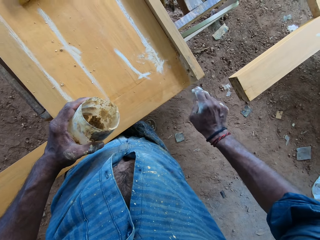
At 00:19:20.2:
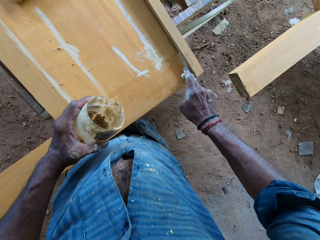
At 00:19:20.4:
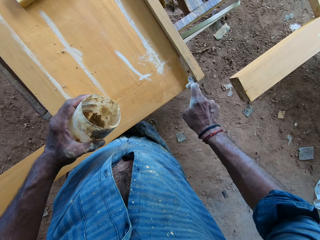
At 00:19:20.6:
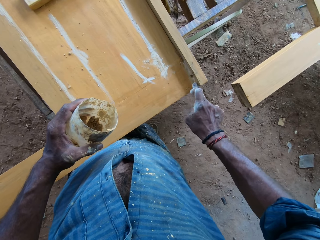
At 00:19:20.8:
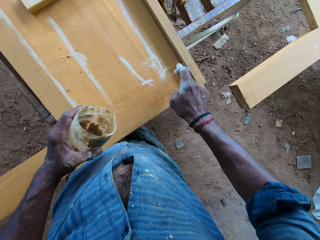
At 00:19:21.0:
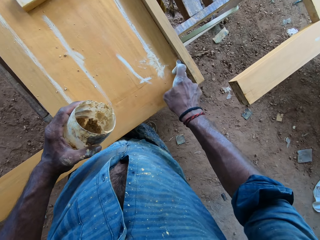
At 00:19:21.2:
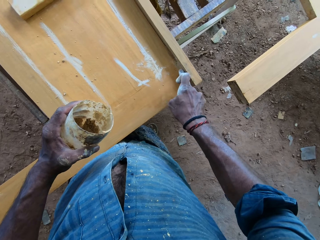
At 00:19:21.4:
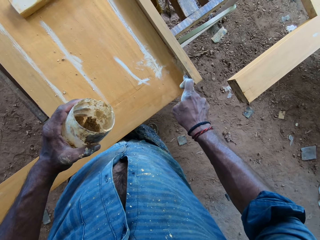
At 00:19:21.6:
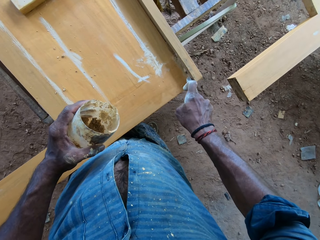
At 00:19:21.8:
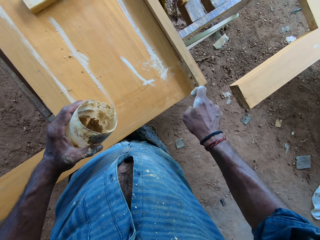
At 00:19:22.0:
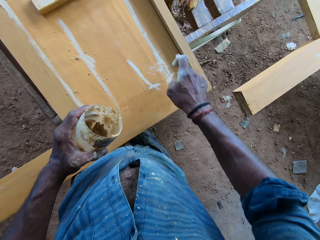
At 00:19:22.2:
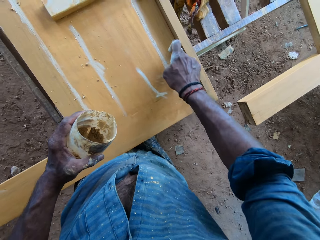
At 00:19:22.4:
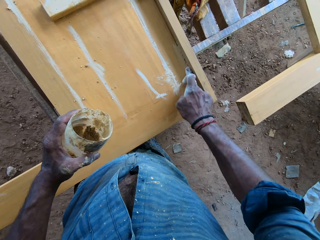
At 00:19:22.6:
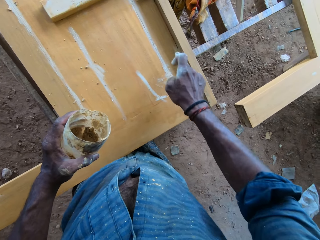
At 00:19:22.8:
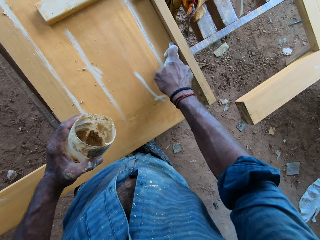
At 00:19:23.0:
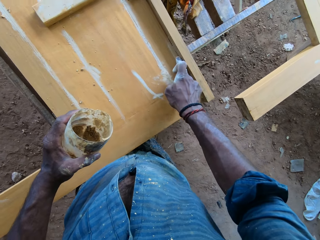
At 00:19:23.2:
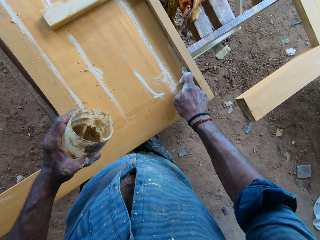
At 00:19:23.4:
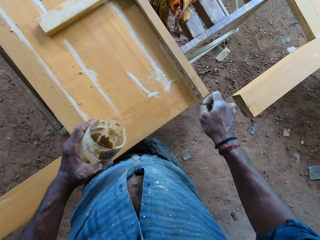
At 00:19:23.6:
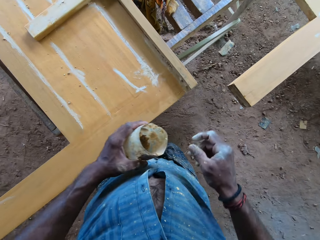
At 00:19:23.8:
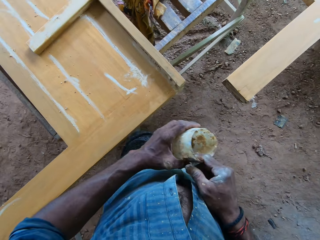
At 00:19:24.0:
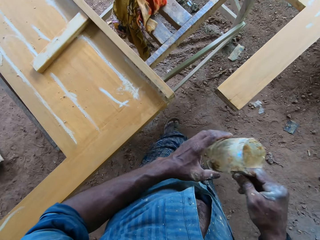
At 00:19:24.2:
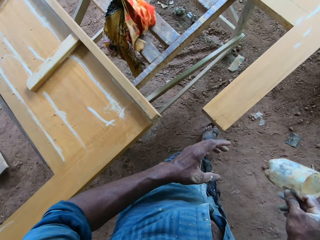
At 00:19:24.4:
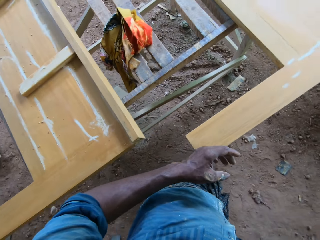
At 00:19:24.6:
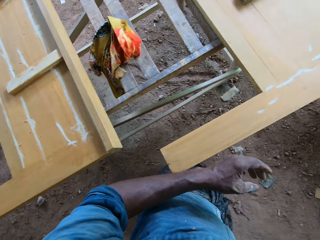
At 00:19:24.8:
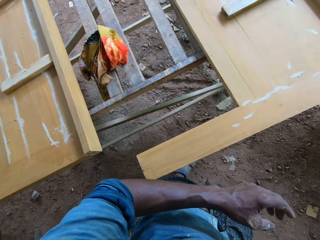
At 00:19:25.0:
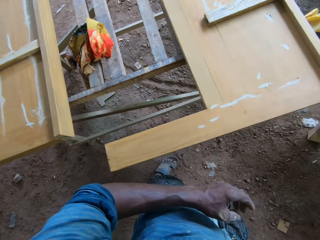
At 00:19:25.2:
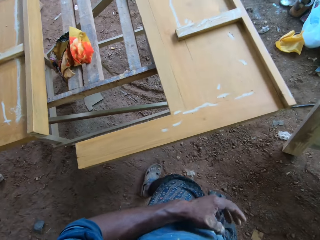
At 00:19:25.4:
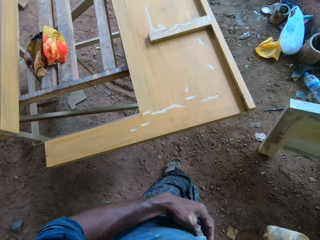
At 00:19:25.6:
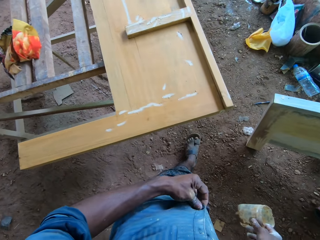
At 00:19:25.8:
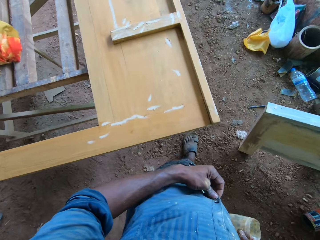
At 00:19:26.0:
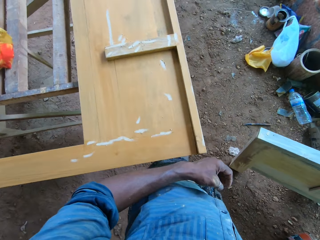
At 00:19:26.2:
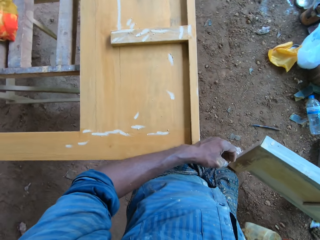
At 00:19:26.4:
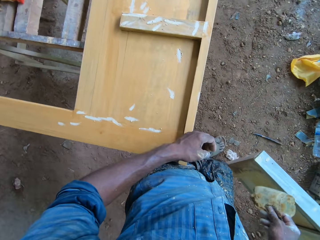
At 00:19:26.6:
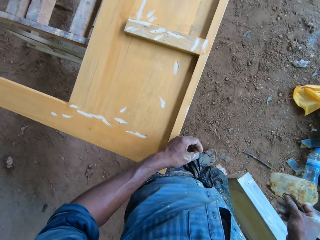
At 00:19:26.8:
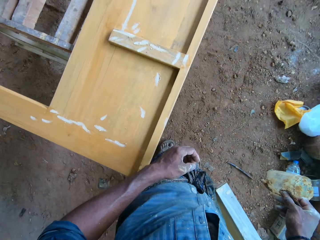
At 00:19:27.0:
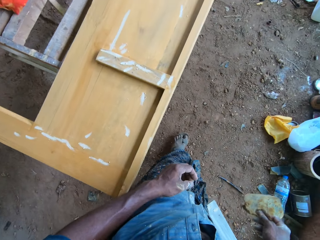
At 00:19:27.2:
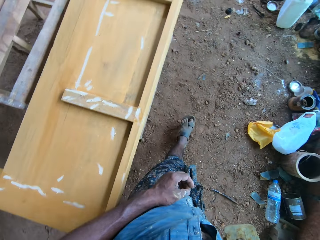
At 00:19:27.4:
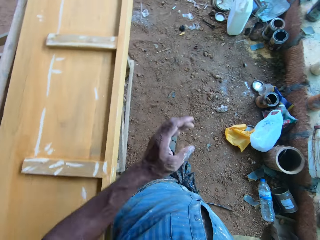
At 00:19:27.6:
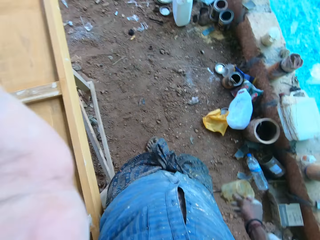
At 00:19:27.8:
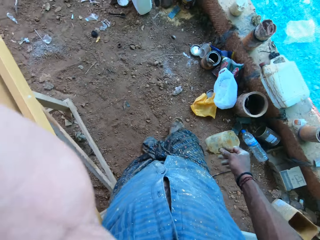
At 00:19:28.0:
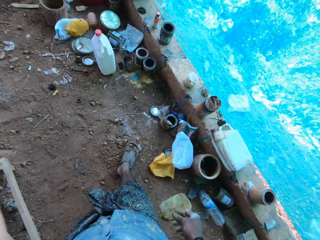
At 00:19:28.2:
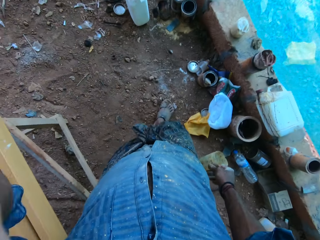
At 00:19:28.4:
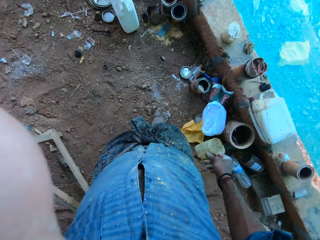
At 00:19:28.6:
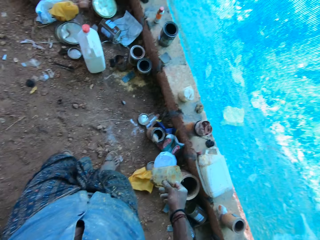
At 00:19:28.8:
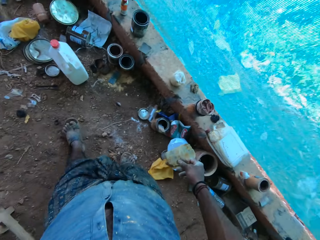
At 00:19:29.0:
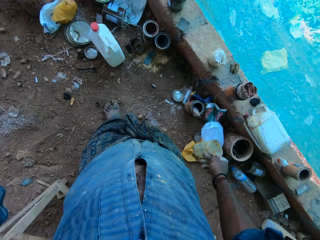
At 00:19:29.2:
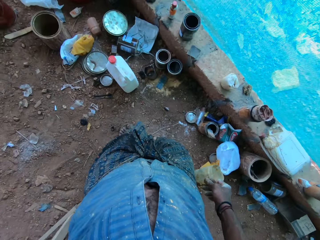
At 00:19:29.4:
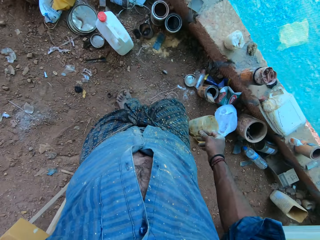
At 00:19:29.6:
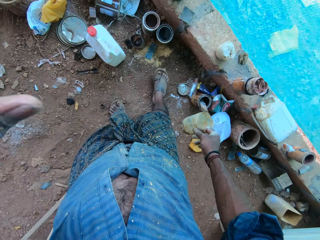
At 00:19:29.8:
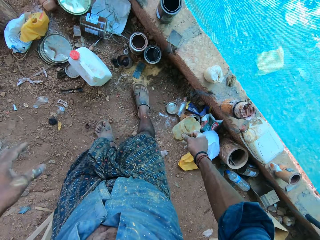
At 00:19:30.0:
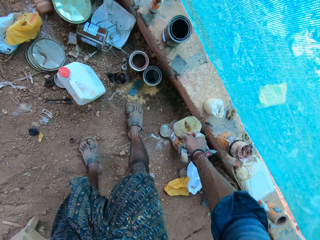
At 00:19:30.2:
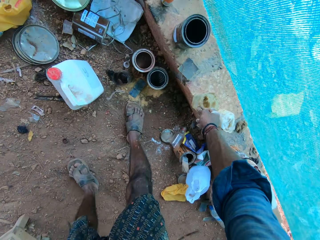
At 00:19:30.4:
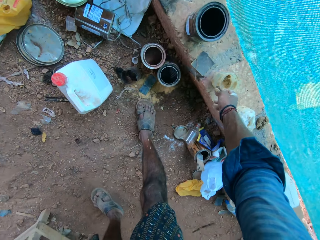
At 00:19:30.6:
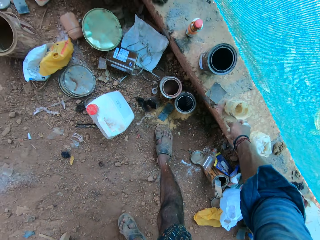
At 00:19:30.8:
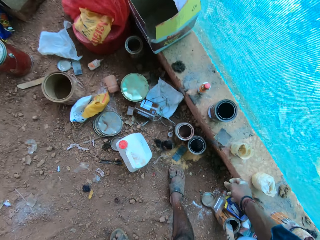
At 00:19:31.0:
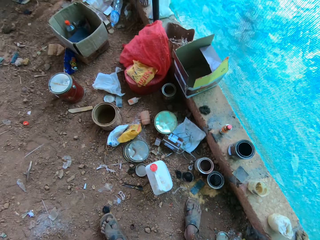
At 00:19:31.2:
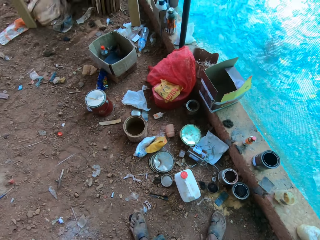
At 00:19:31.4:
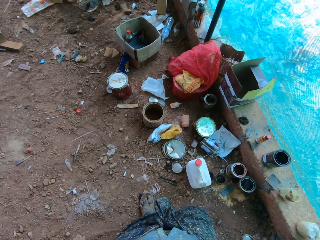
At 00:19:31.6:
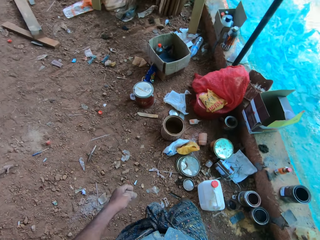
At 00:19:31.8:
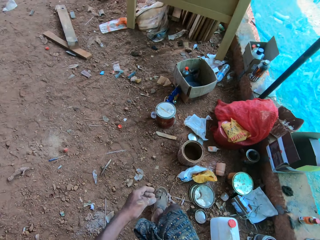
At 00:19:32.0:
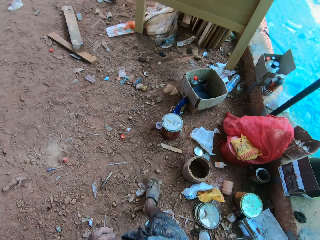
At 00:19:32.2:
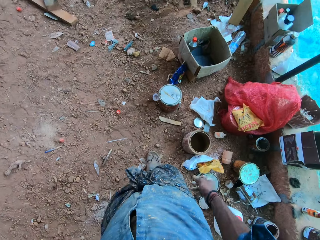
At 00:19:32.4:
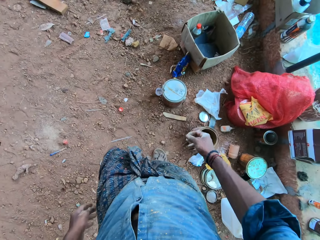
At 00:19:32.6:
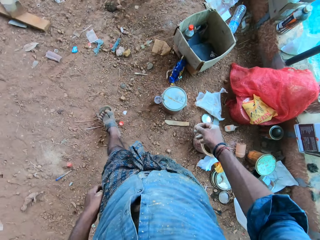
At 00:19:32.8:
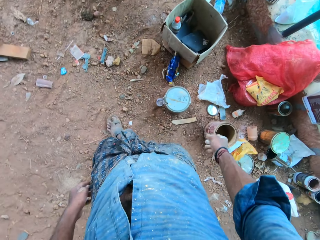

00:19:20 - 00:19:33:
The camera wearer takes the plastic container from his left hand with his right hand. He adjusts a camera on his head with his left hand. He puts the plastic container on a curb with his right hand.

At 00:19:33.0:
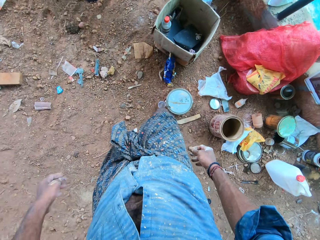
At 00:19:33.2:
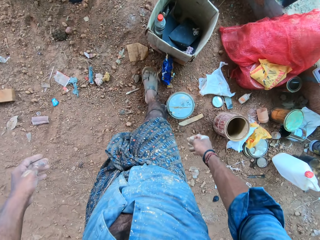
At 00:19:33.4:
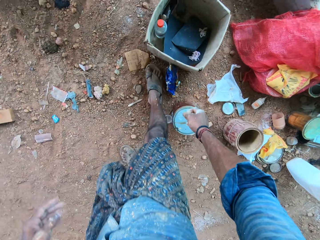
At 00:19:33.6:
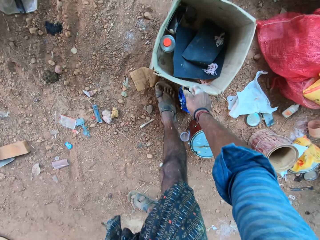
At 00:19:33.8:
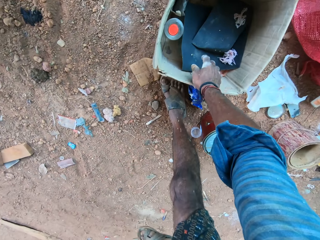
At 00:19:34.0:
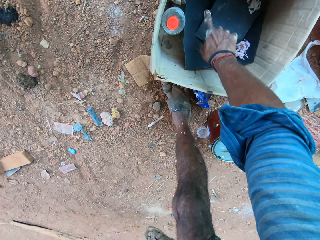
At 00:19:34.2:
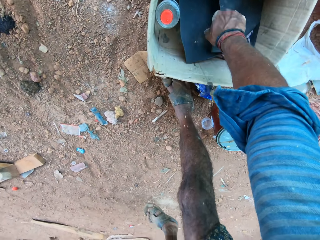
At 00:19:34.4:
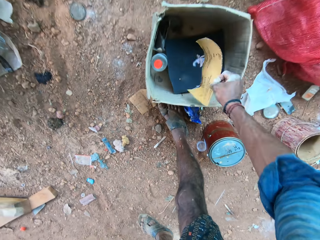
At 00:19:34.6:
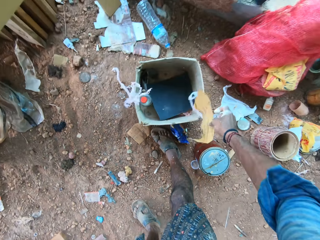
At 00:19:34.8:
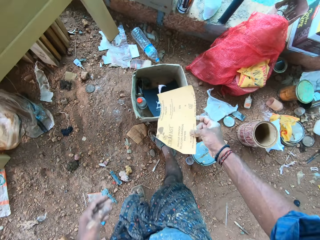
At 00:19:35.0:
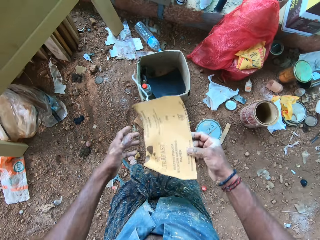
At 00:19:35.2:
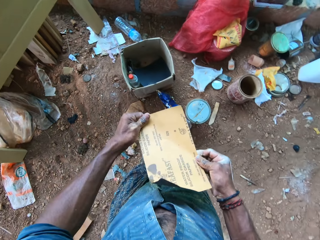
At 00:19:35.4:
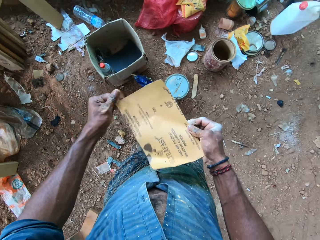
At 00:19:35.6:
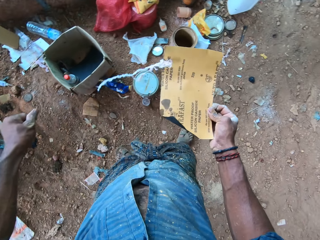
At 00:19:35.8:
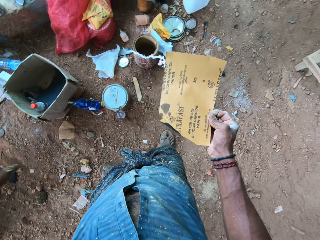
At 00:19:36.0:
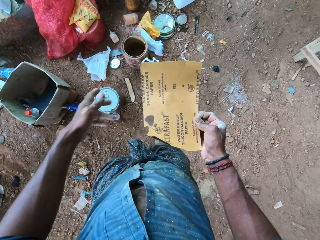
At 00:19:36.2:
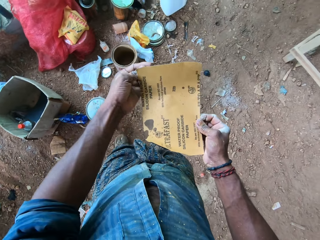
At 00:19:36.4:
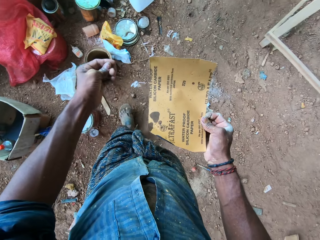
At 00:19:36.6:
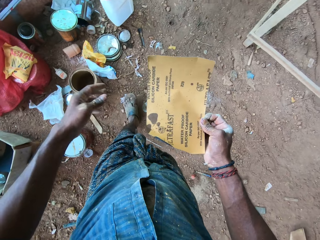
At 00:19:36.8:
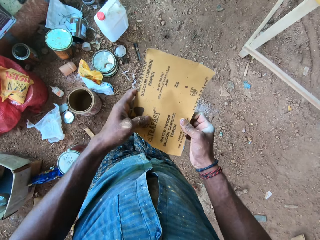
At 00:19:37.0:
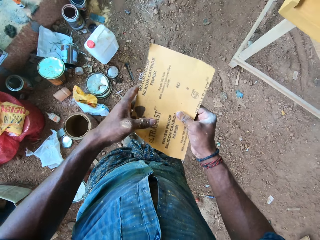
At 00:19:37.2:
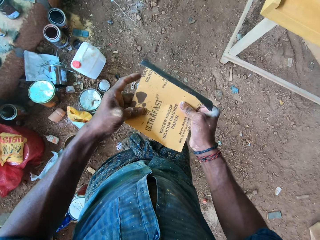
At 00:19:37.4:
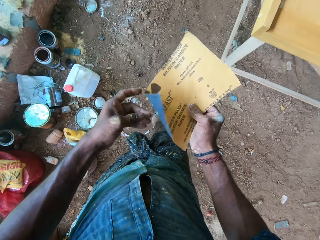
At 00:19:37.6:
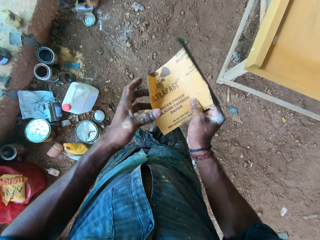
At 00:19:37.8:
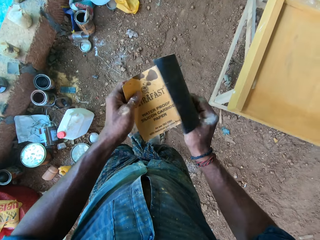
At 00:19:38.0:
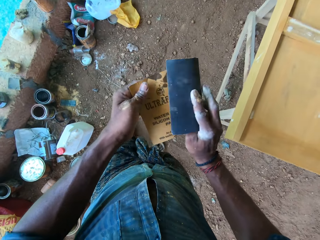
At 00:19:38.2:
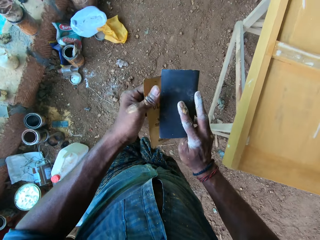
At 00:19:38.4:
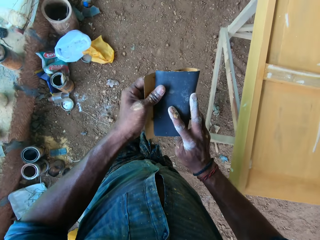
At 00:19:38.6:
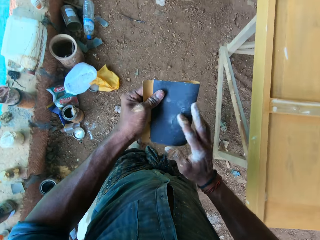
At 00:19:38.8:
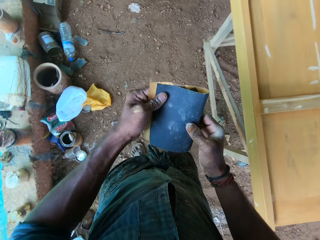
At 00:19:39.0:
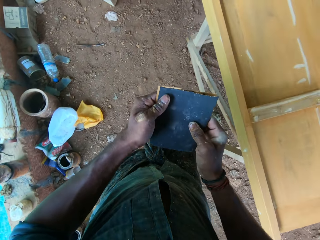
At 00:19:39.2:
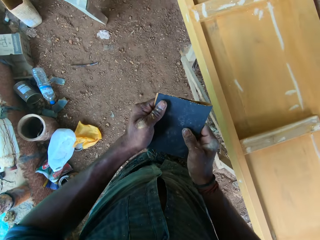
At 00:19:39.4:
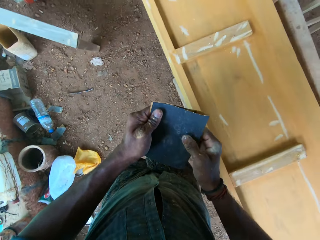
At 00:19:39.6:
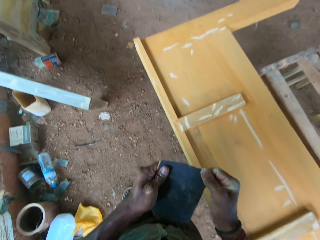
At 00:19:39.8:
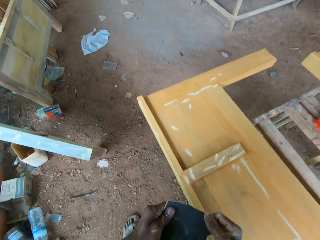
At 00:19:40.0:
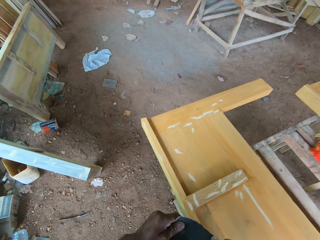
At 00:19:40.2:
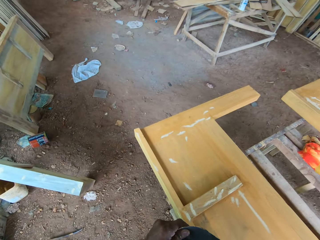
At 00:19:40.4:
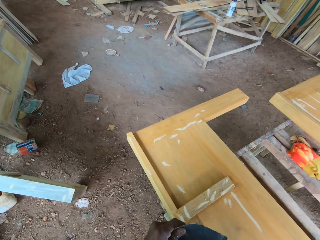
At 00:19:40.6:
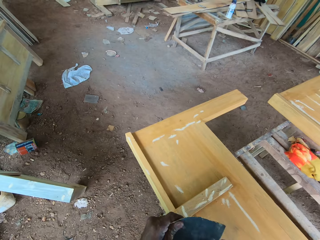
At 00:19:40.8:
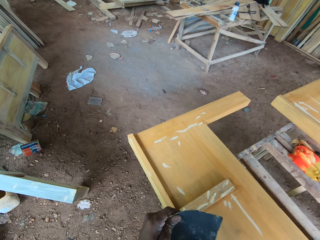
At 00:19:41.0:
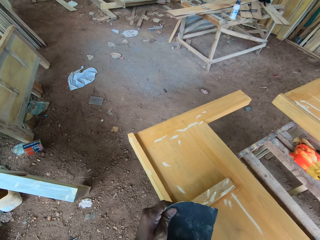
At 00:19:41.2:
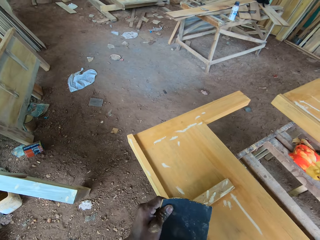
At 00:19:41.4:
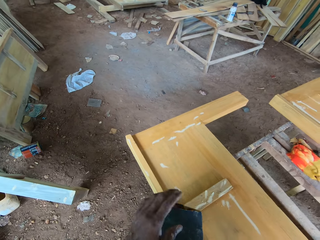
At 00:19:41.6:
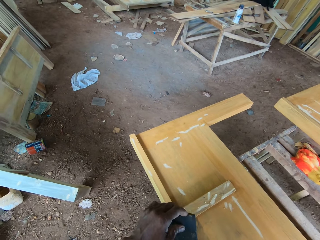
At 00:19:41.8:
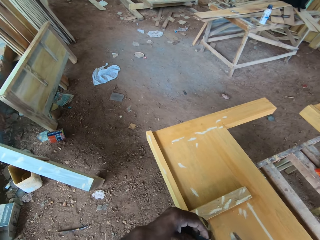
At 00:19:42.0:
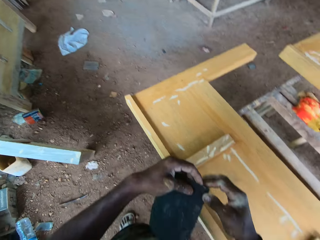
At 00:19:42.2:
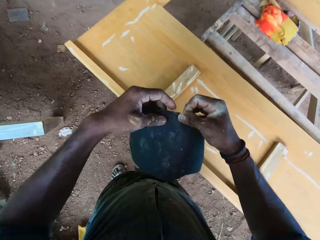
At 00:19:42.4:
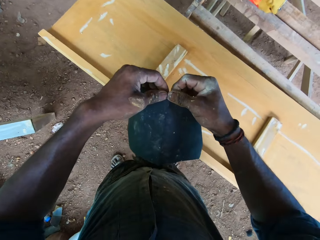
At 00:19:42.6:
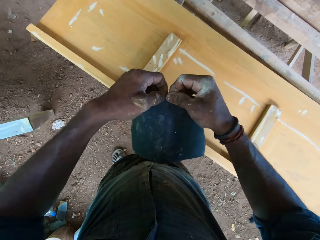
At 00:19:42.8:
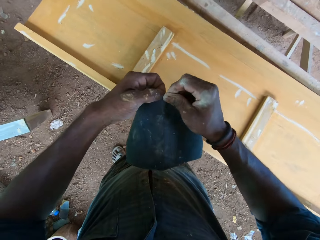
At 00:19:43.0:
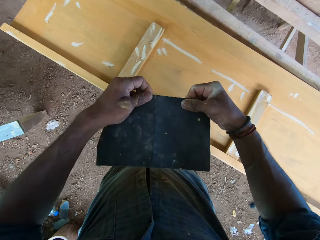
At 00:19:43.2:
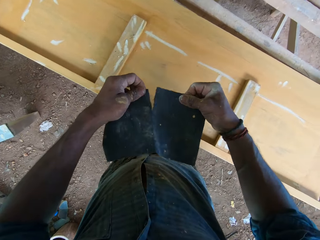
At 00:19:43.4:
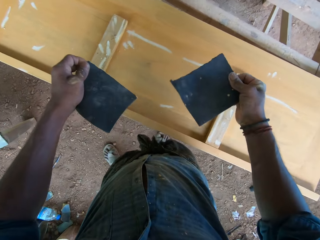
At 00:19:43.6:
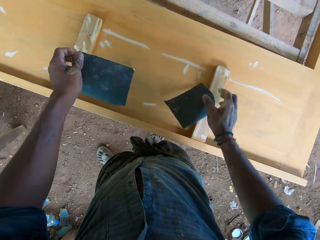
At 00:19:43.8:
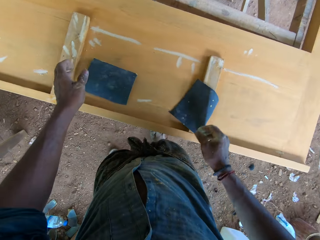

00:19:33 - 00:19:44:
The camera wearer reaches into a carton on the ground with his right hand. He takes a sandpaper from the carton with his right hand. He shakes off pieces of cloth from the sandpaper in his right hand. He removes a piece of cloth from the sandpaper in his right hand with his left hand. He removes a piece of cloth again. He folds the sandpaper in his right hand with both hands. He tears the sandpaper into two with both hands.
